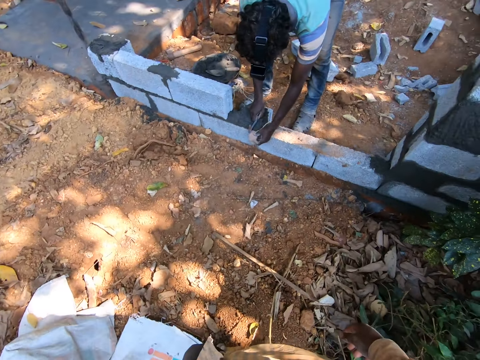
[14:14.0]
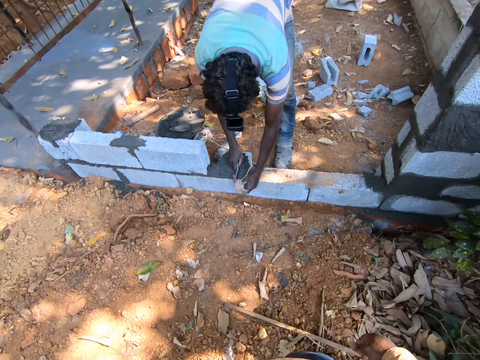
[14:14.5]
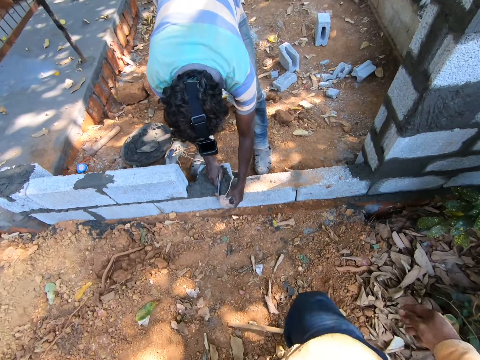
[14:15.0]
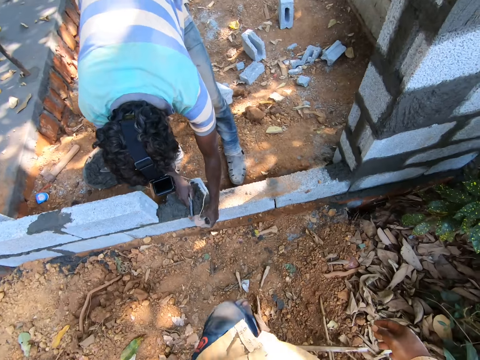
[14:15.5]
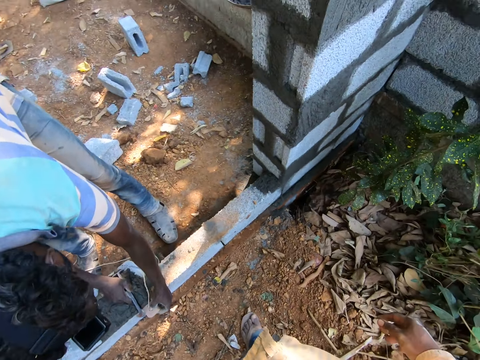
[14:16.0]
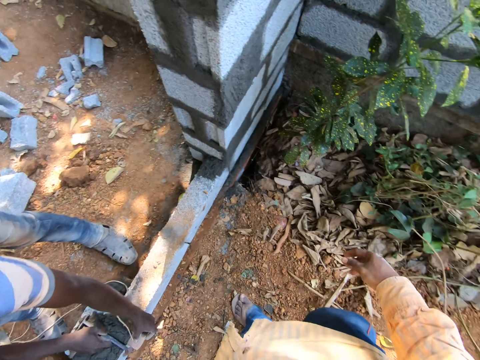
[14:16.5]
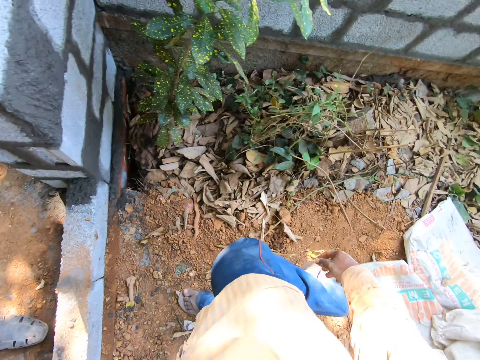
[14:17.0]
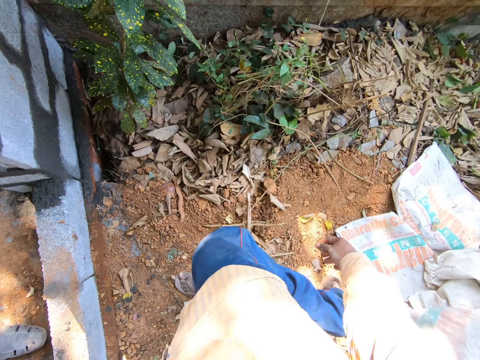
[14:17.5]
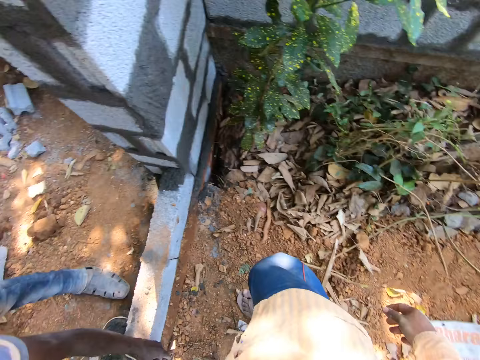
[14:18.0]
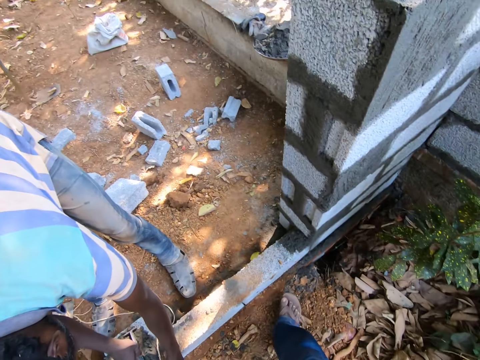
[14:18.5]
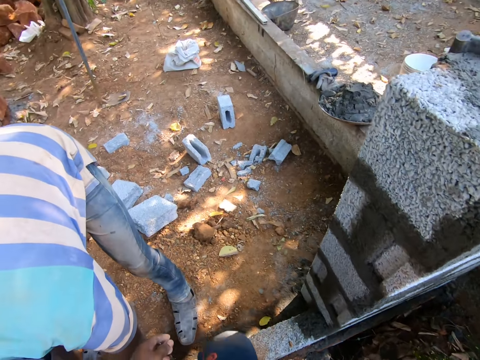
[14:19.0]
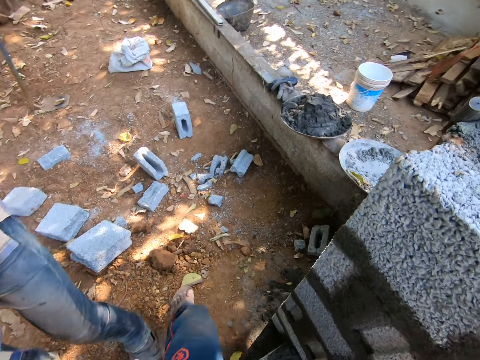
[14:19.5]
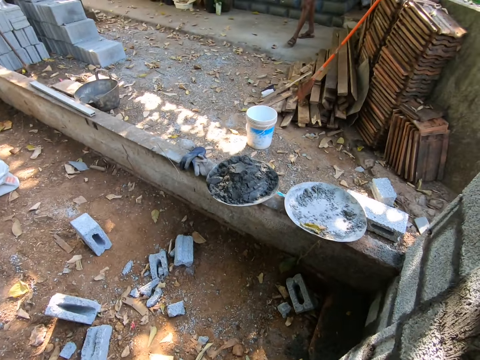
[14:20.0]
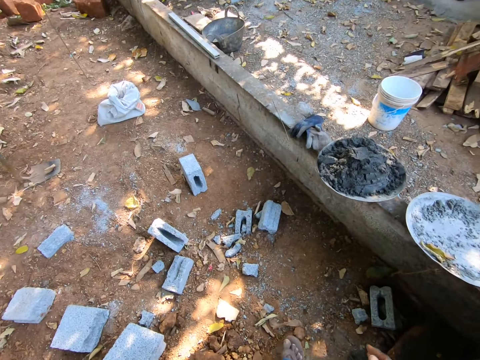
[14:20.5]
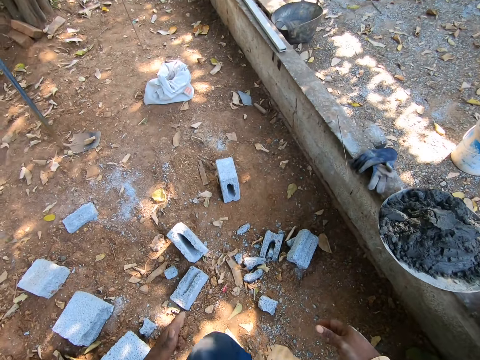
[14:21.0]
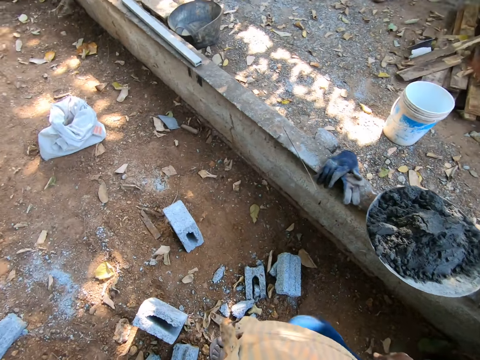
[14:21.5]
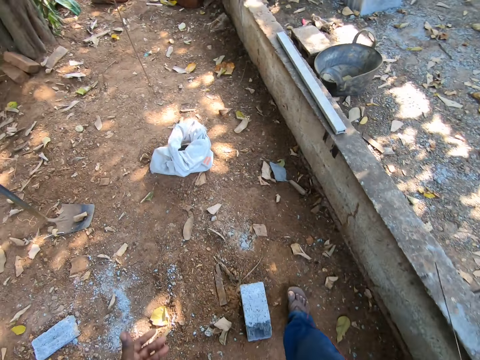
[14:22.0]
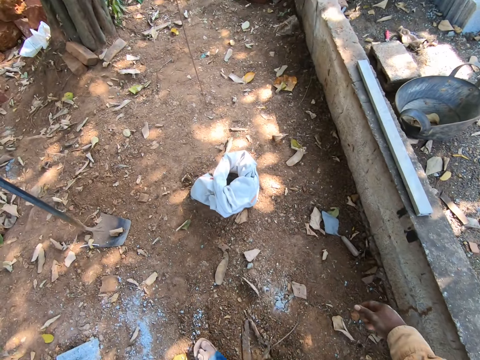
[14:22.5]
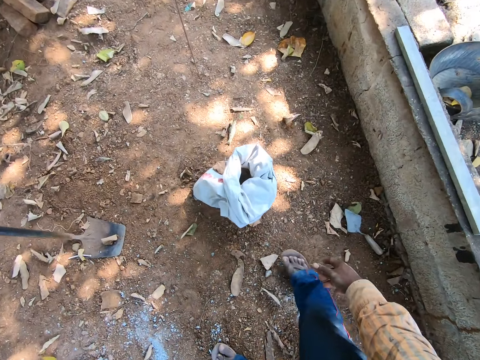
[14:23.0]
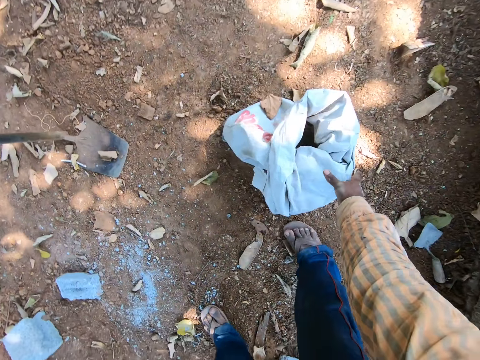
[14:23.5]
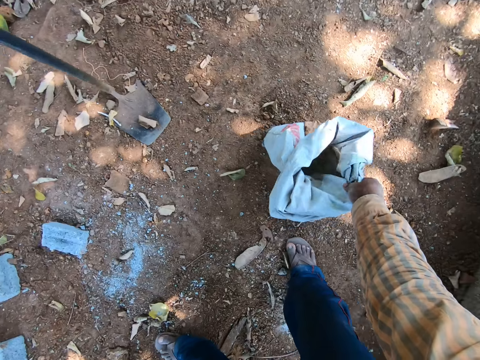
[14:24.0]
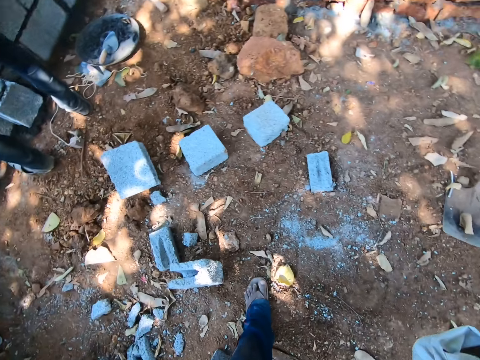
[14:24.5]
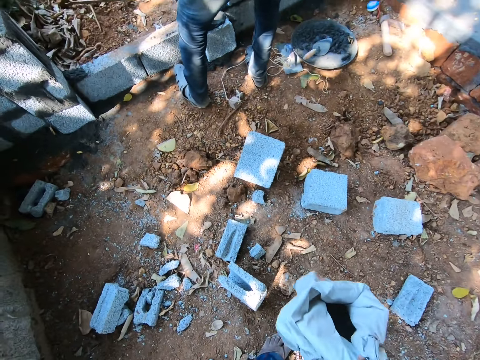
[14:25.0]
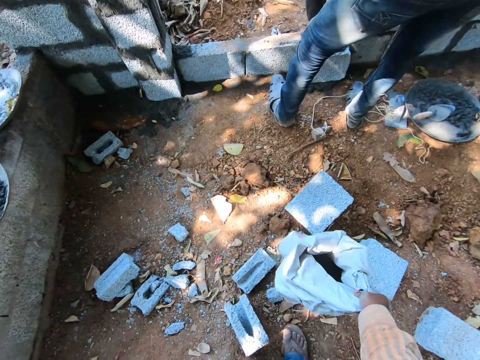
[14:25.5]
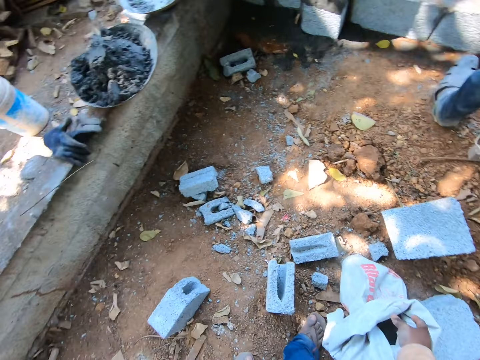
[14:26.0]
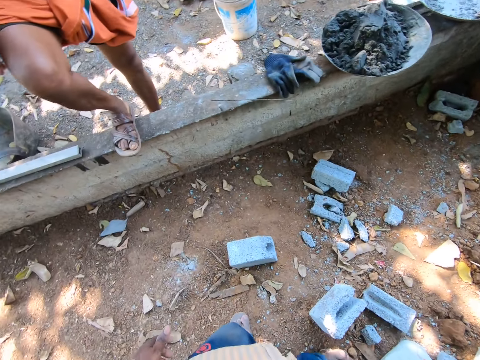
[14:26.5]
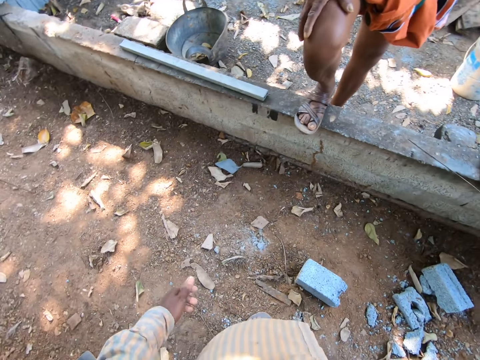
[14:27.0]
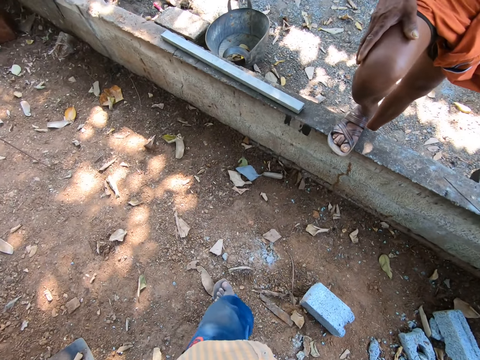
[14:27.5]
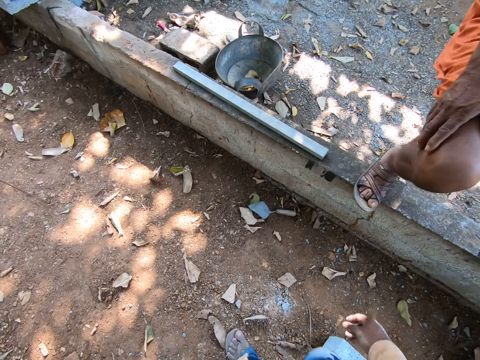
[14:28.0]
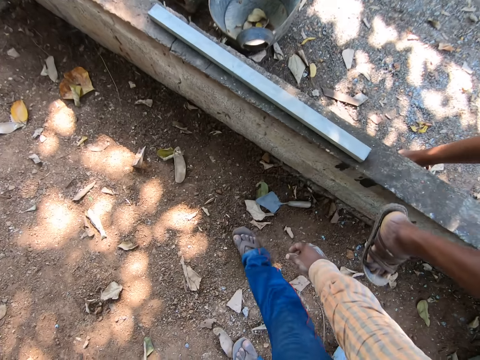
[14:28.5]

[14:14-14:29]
The camera wearer interacts with a man. He picks a bag of cement from the ground with his right hand. He carries the bag with his left hand. He drops the bag of cement on the ground with his right hand.

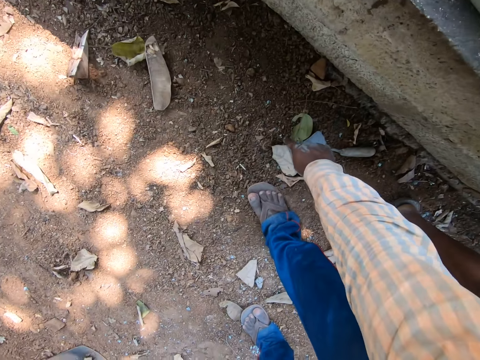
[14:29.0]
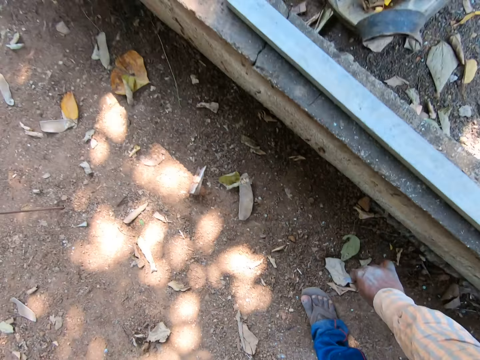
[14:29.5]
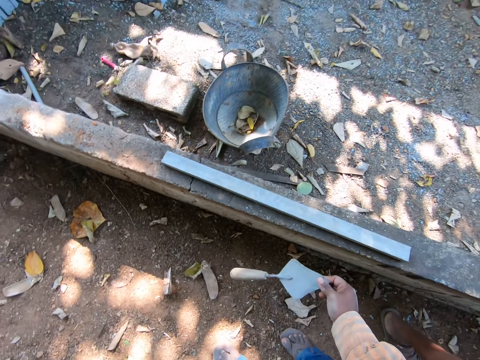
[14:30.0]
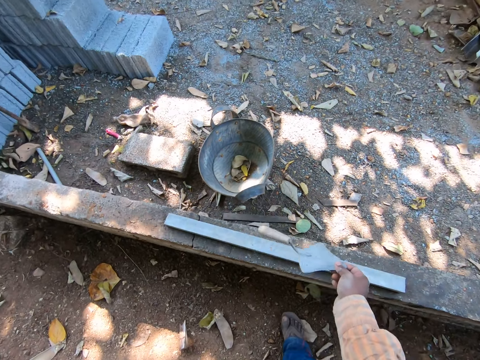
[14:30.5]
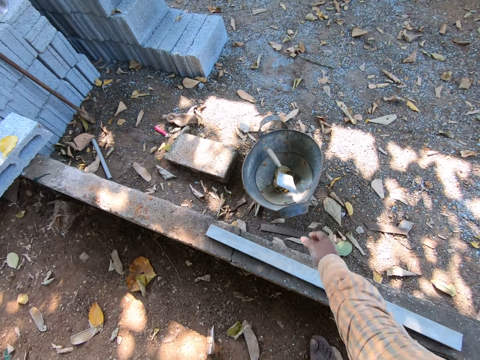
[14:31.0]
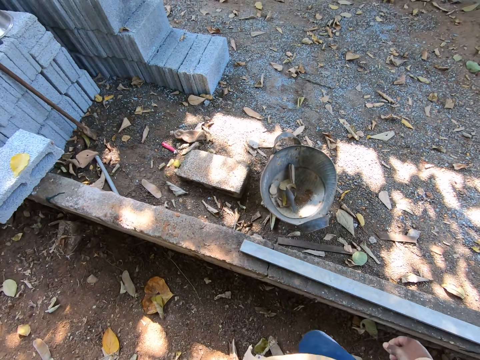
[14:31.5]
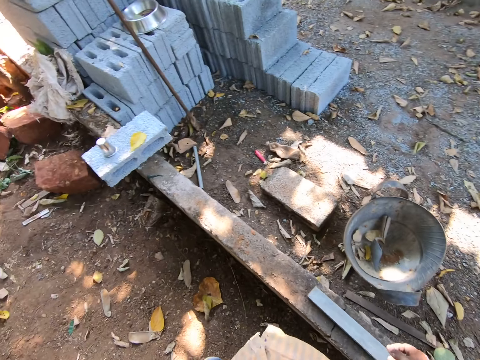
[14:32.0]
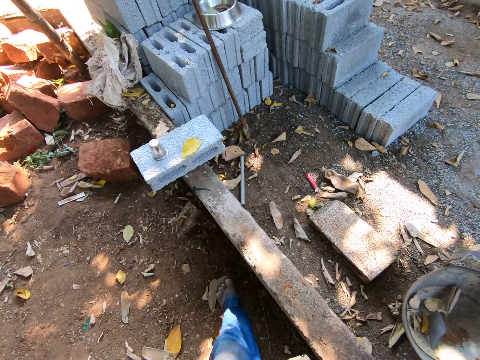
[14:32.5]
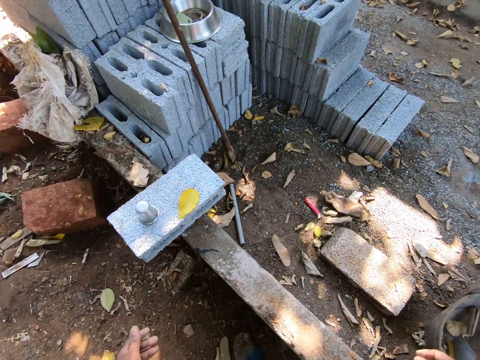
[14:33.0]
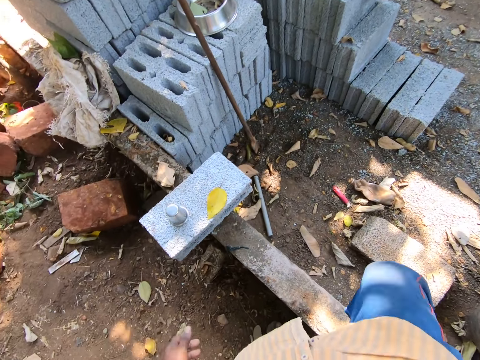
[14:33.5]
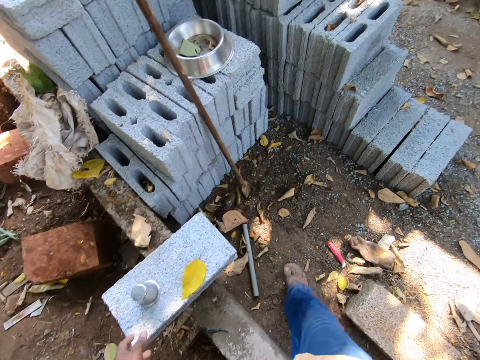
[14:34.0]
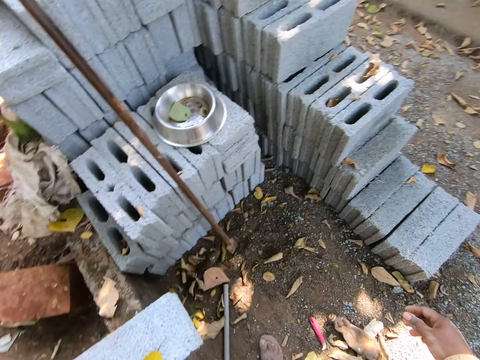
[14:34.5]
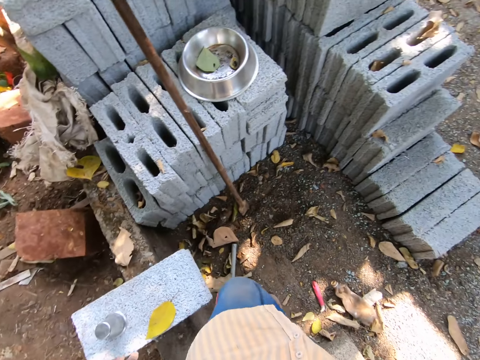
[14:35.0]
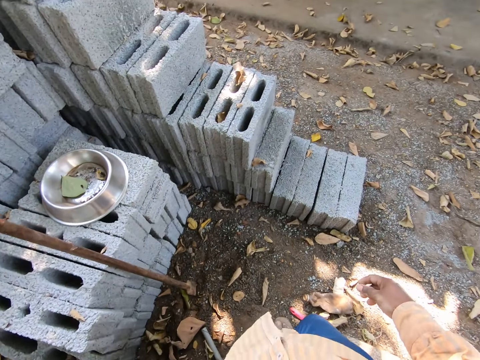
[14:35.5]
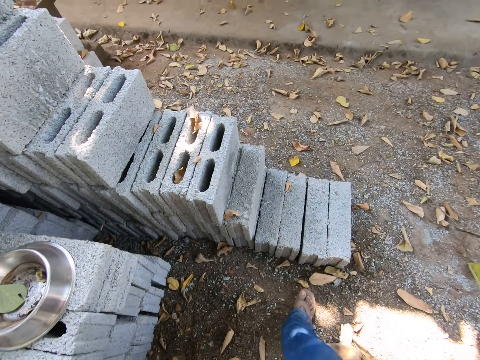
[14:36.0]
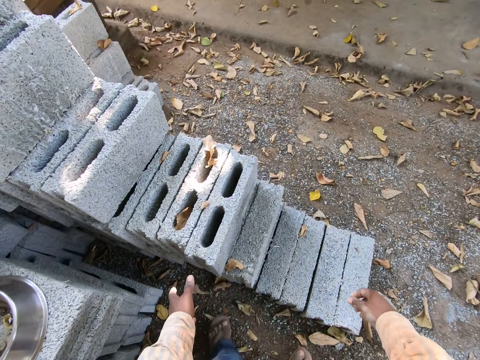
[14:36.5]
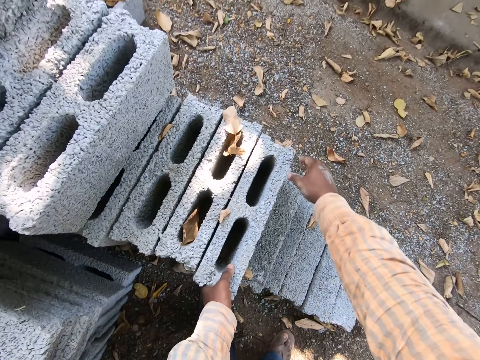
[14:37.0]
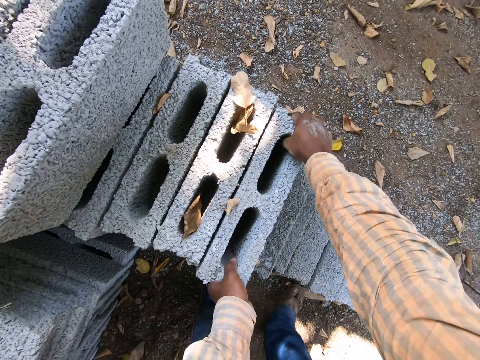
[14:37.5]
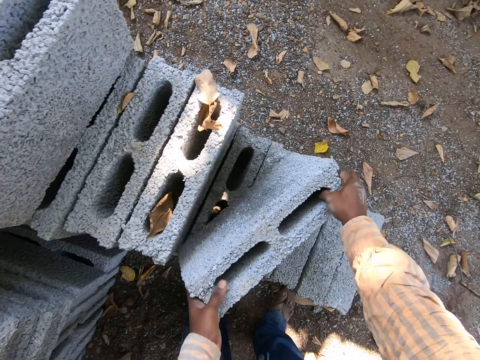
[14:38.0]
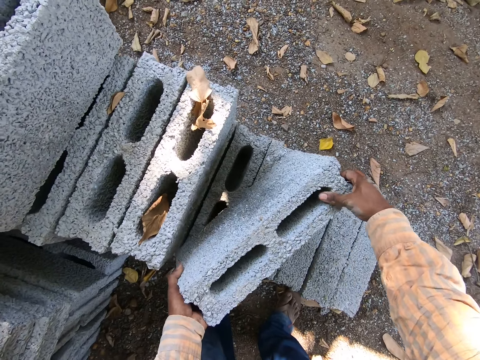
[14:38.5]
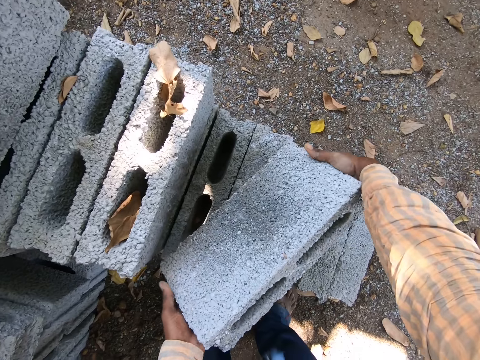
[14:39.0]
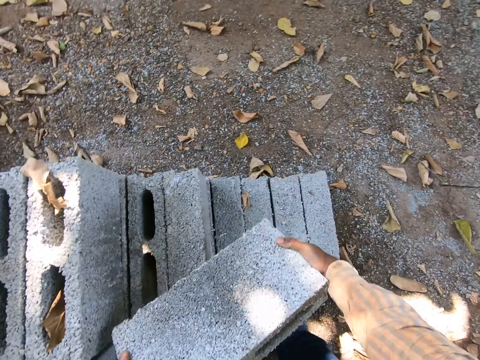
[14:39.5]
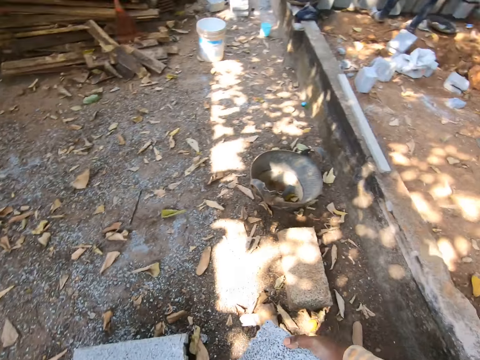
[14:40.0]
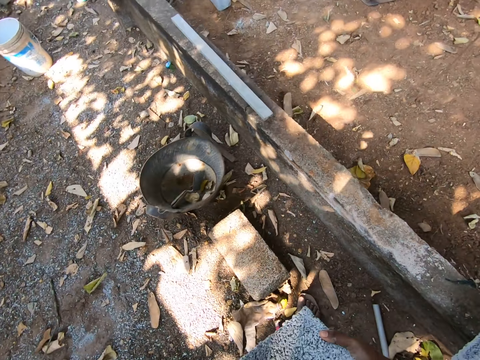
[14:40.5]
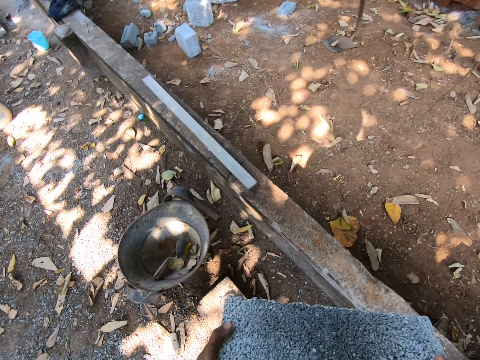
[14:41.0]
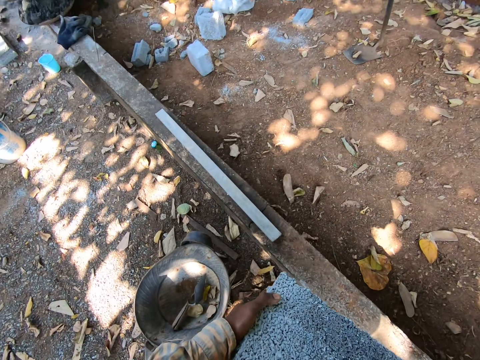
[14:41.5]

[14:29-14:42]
The camera wearer picks up a pointing trowel from the ground with his right hand. He holds the trowel with his right hand. He throws the pointing trowel into a bucket with his right hand. He picks up a brick from the ground. He carries a block from a block pile with both hands.
